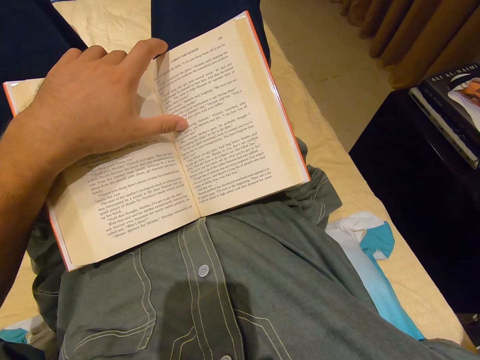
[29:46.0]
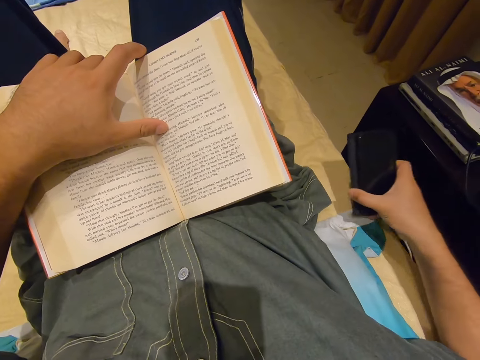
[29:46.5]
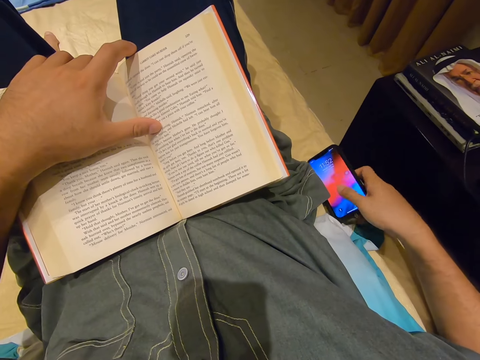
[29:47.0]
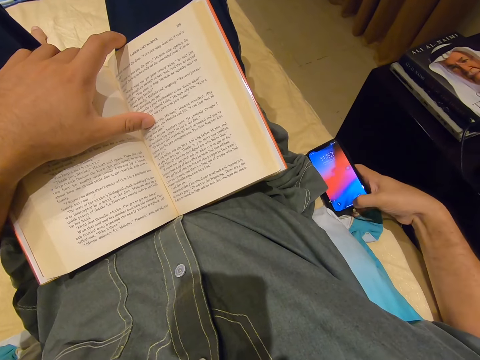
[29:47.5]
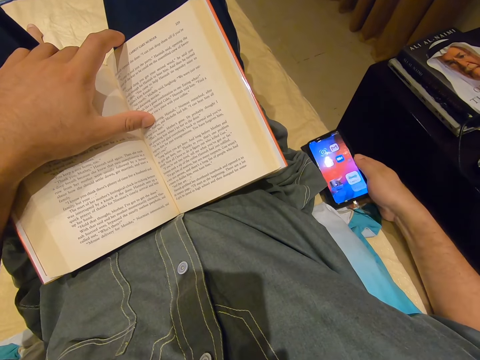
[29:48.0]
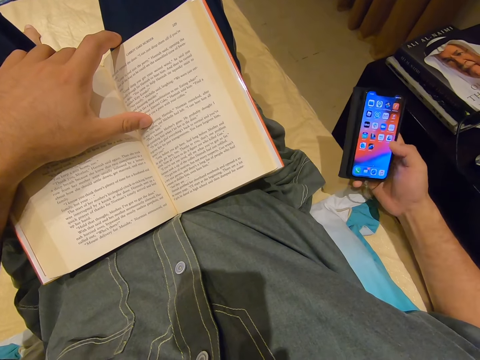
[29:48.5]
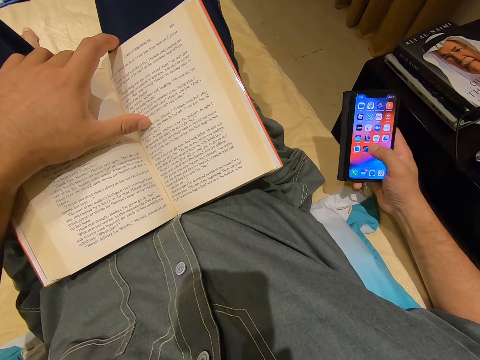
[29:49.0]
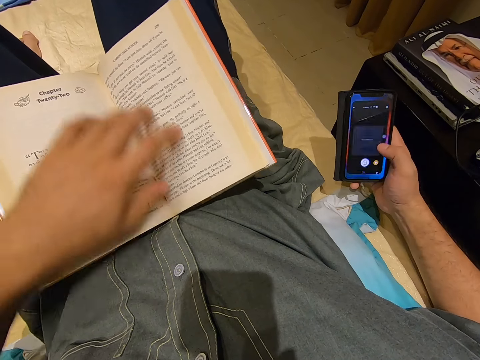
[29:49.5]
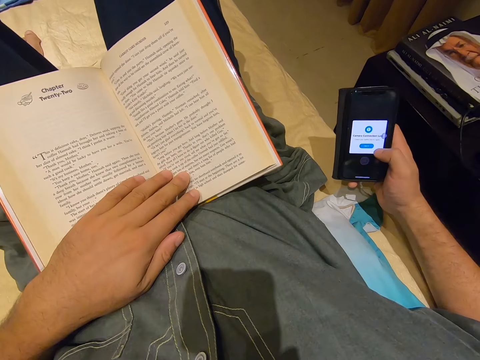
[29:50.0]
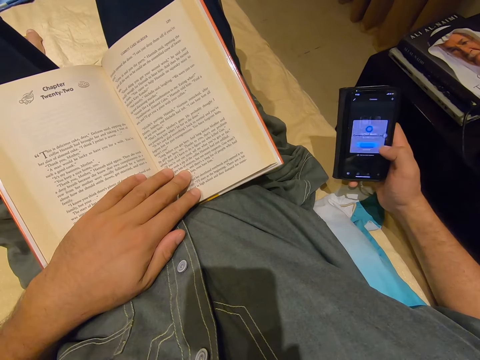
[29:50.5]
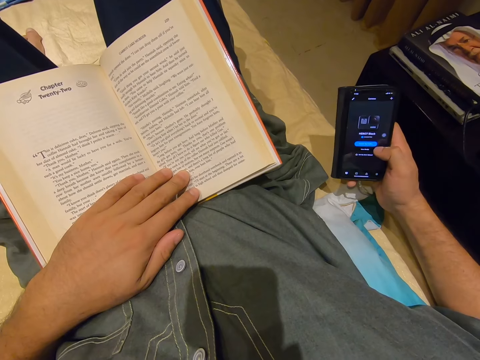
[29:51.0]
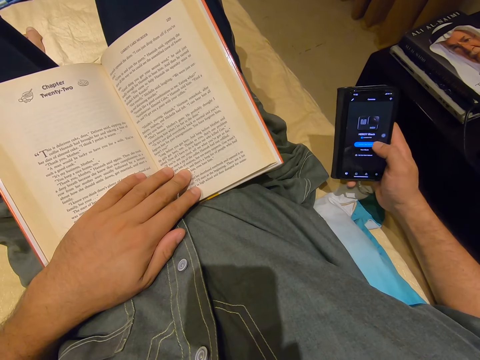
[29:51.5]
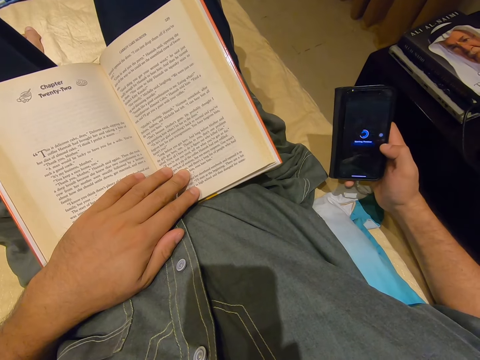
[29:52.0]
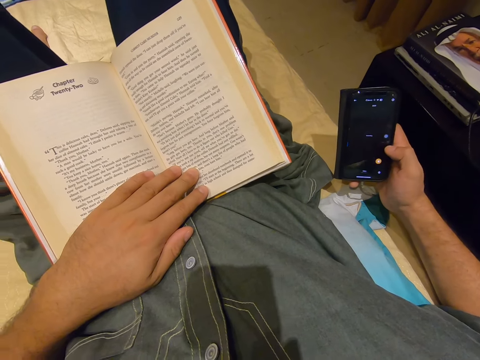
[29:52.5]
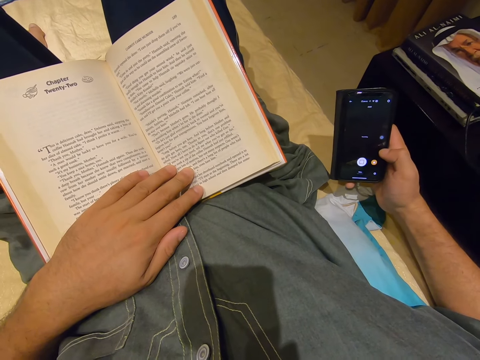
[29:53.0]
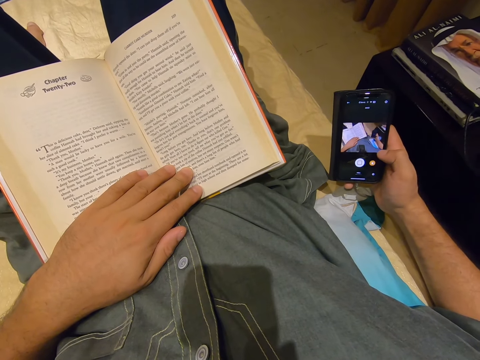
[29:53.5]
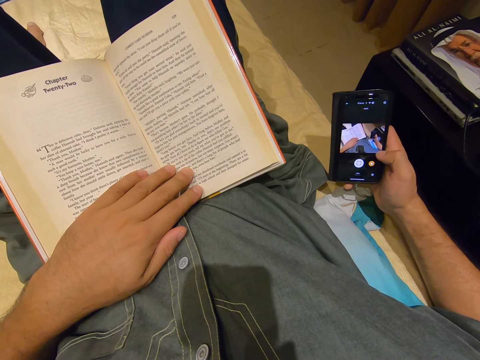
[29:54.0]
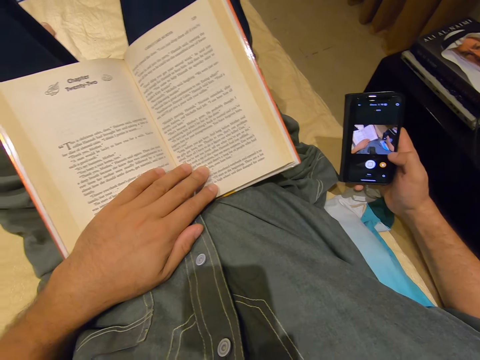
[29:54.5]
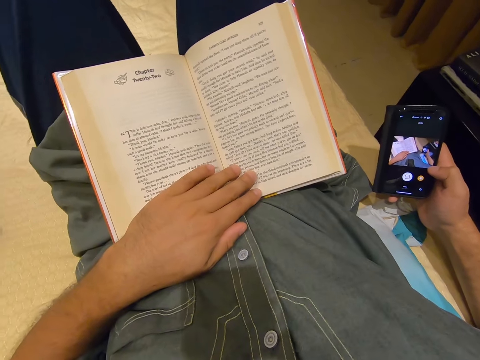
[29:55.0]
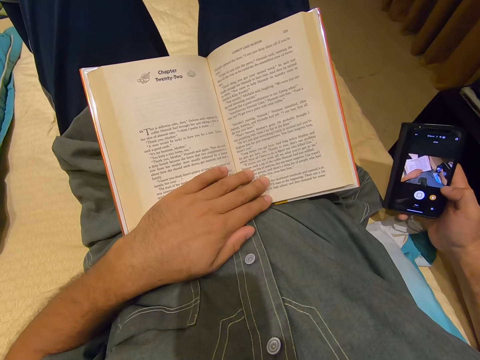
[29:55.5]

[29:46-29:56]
The camera wearer reaches out for a smartphone. They pick up the phone, turn on the smartphone and put down the phone. They unlock the smartphone and operate the phone. They open an app on the smartphone. They run their left hand across an open book. They use the smartphone.
